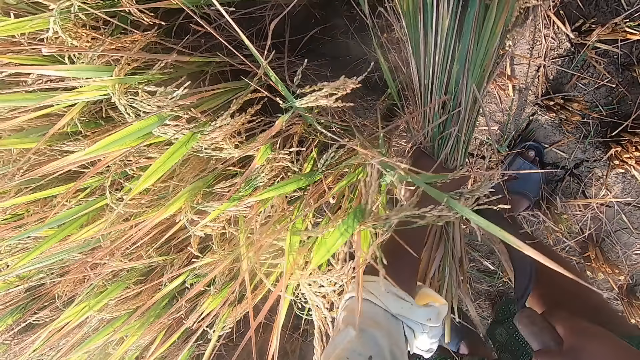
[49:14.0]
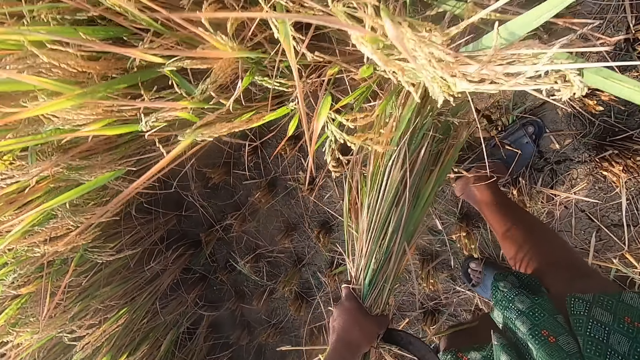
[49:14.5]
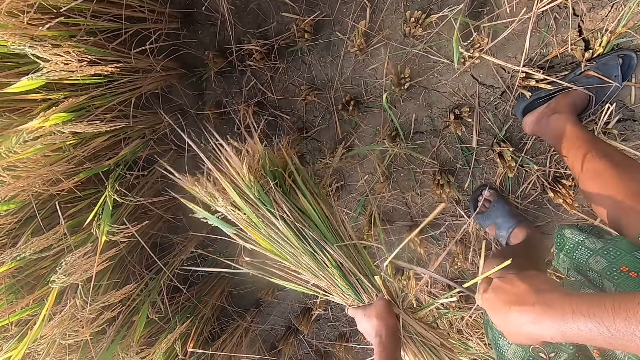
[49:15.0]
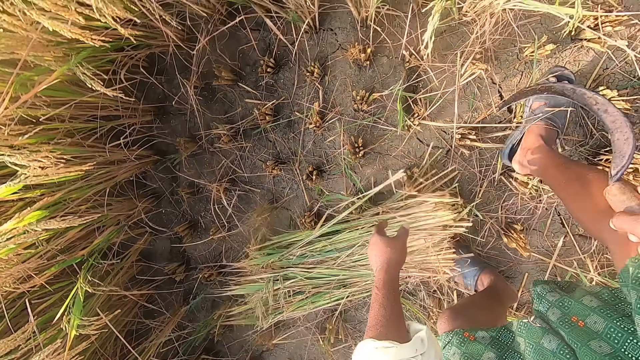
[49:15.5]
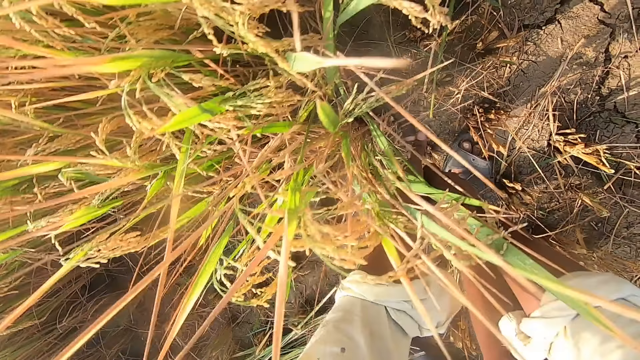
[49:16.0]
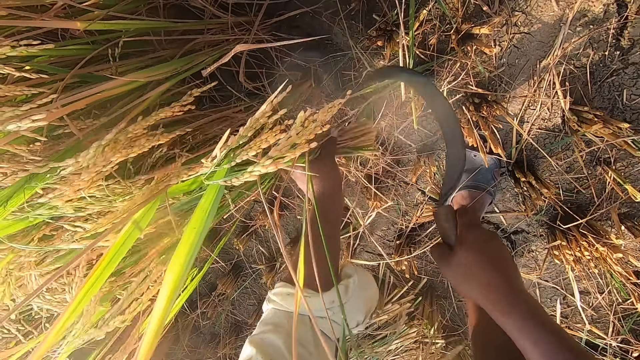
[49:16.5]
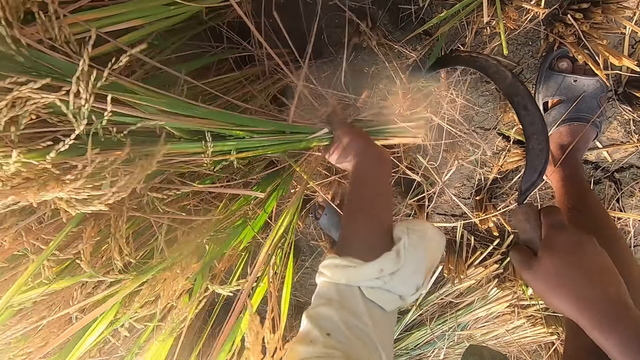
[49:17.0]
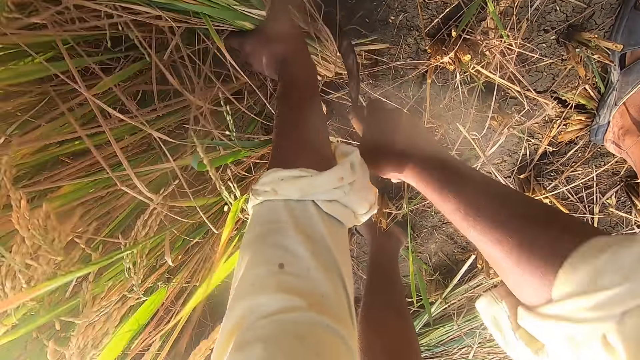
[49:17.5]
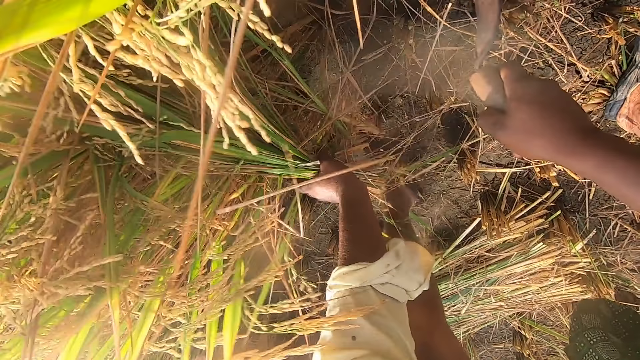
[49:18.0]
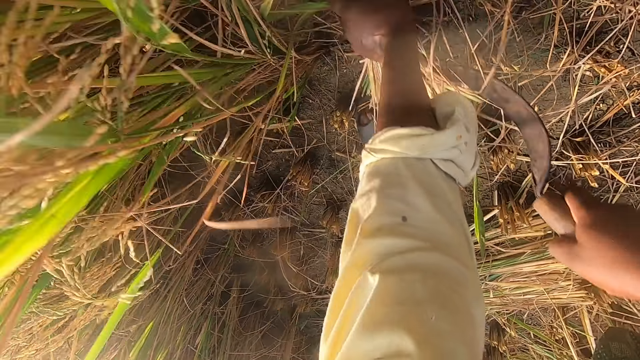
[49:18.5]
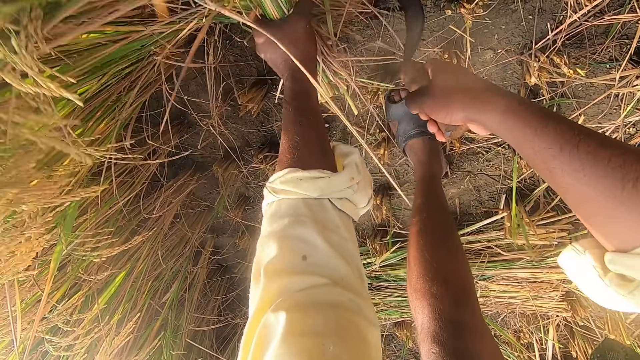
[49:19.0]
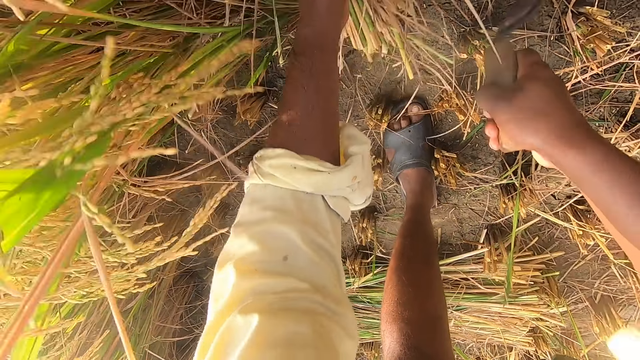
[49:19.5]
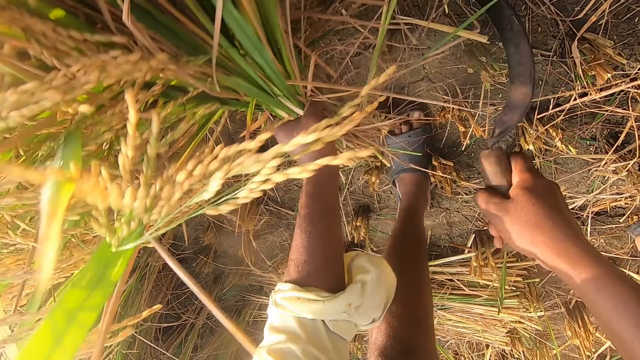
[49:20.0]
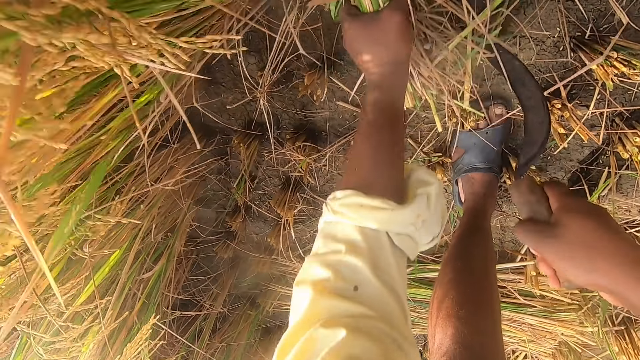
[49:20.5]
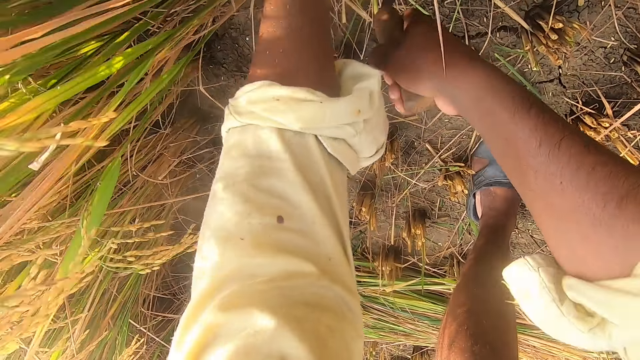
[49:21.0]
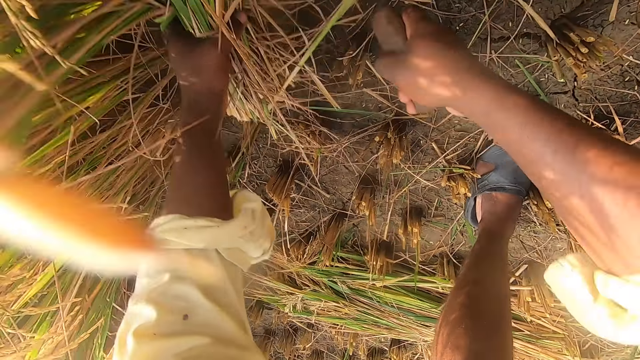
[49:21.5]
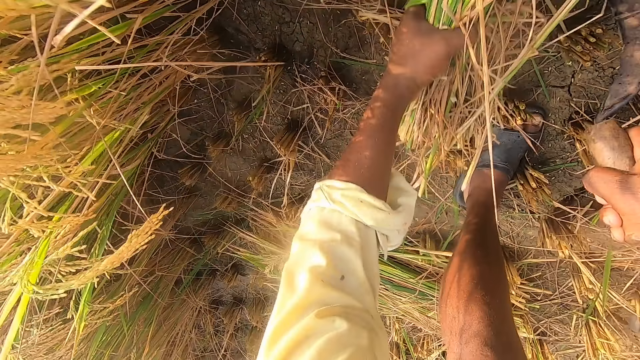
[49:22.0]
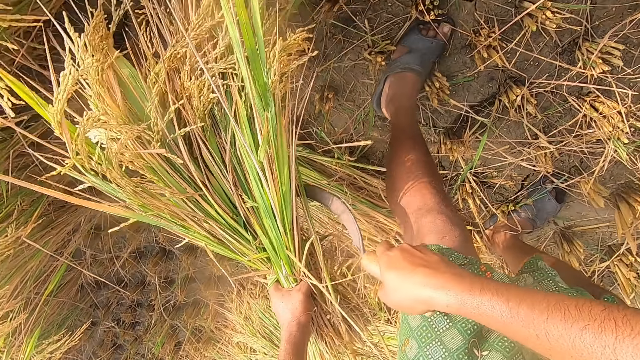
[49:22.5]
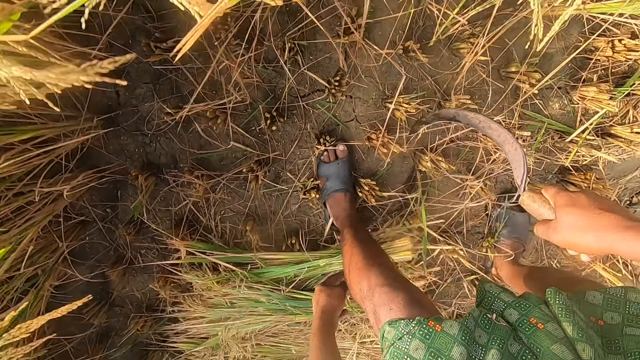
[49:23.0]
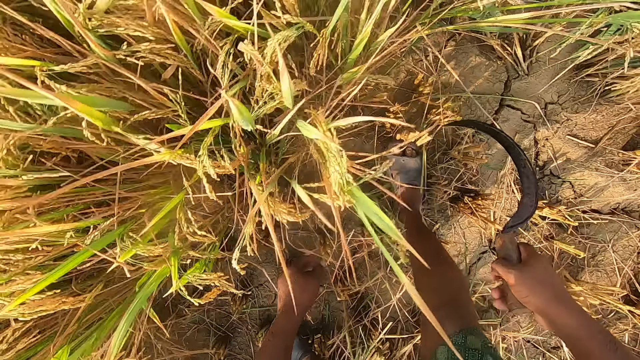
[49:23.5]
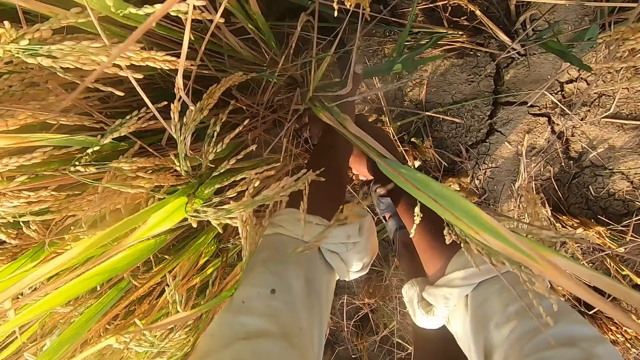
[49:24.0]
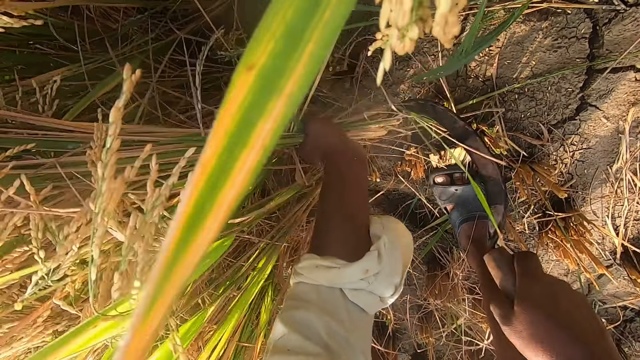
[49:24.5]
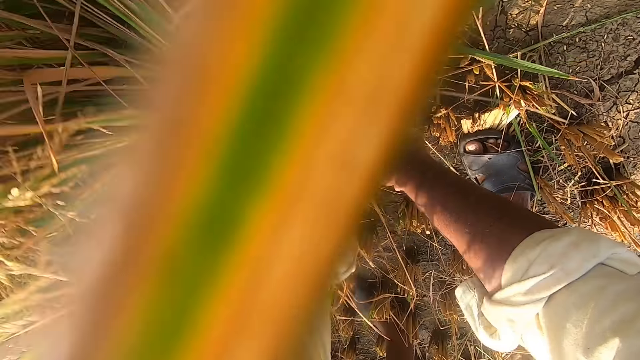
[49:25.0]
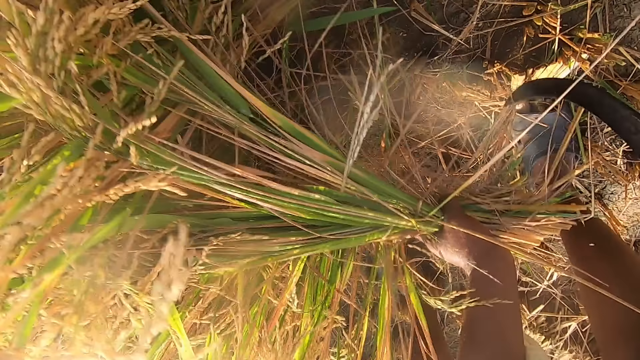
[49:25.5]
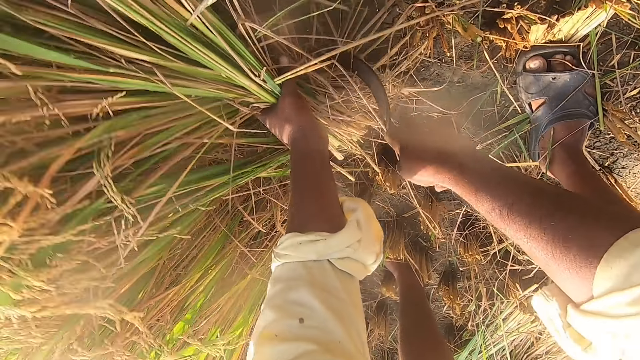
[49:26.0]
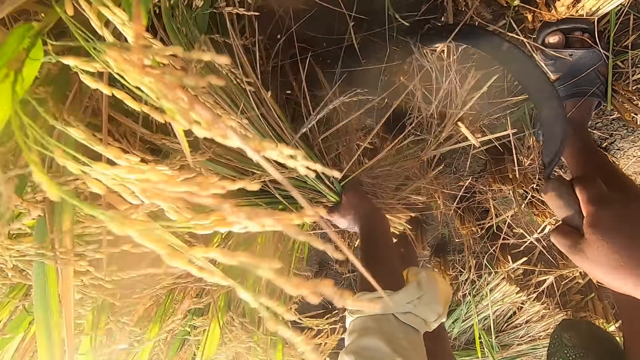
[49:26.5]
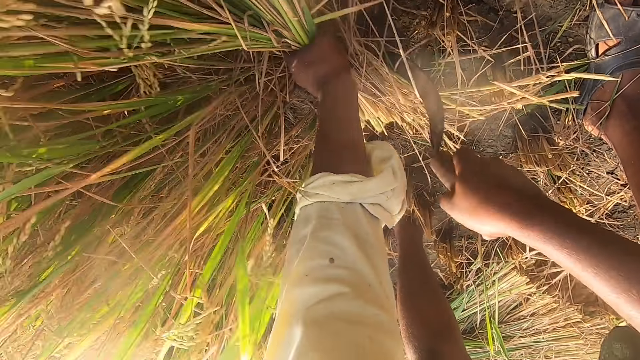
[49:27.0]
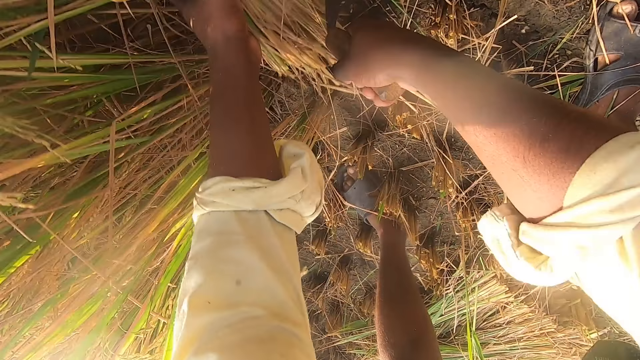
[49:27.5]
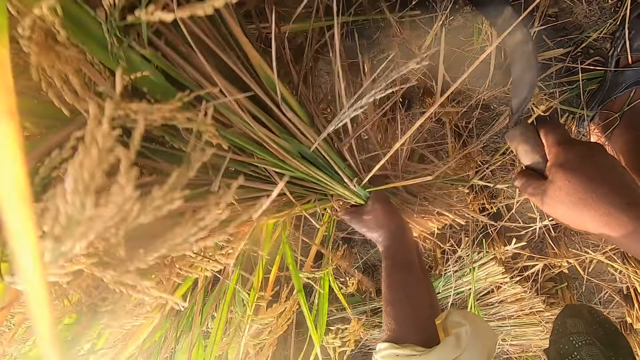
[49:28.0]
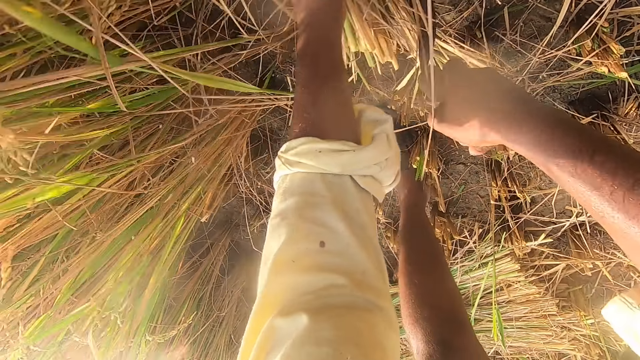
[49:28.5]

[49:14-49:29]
The camera wearer drops the bunch of hay or grass on the ground. They cut napier grass with a hand sickle tool. They drop the bunch of hay on the ground. They cut the napier grass with the hand sickle tool.

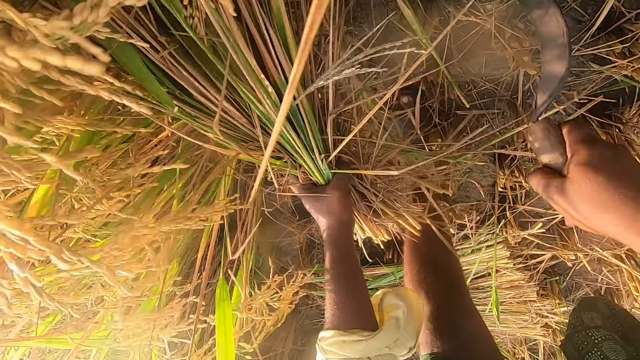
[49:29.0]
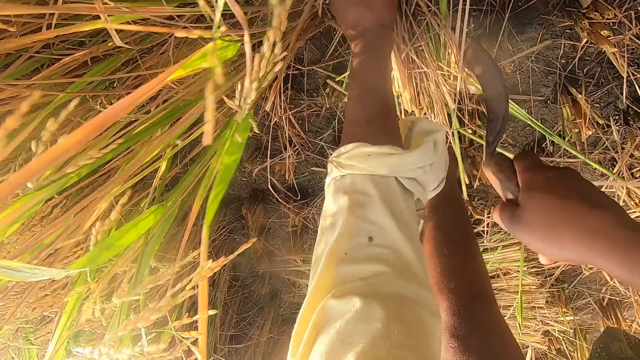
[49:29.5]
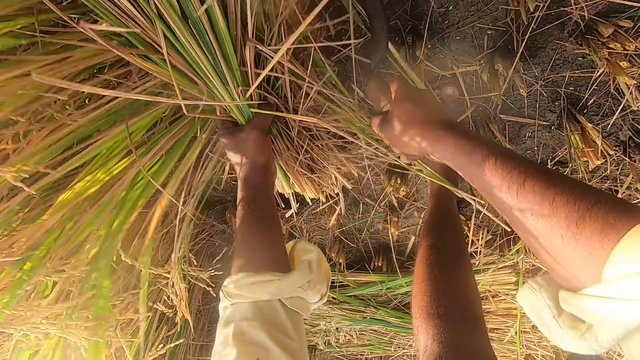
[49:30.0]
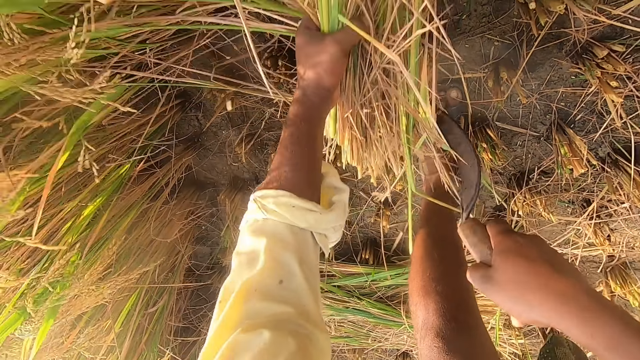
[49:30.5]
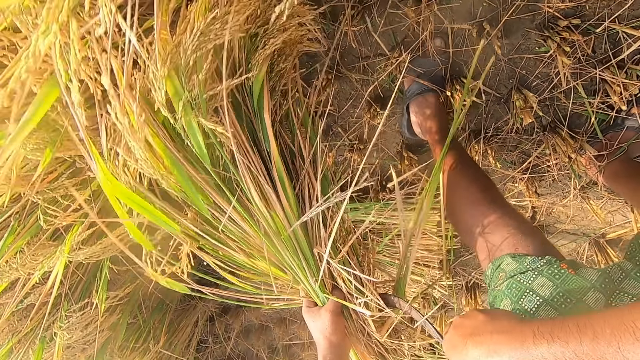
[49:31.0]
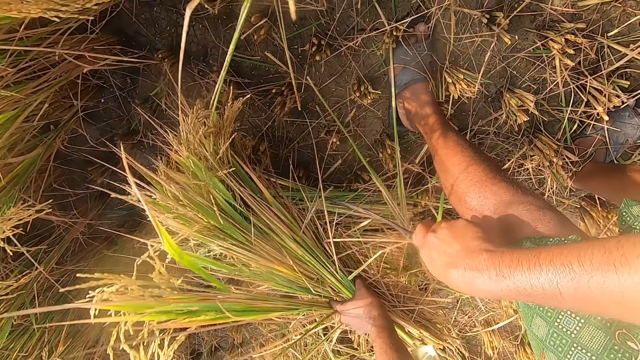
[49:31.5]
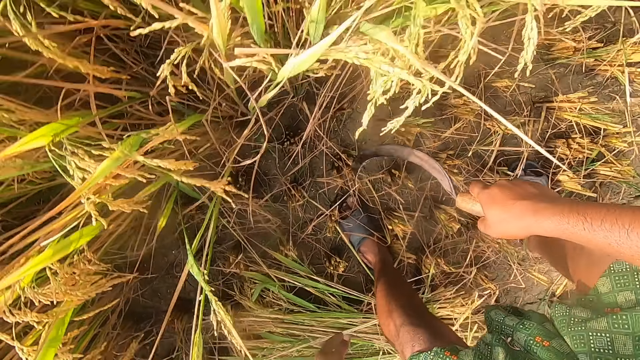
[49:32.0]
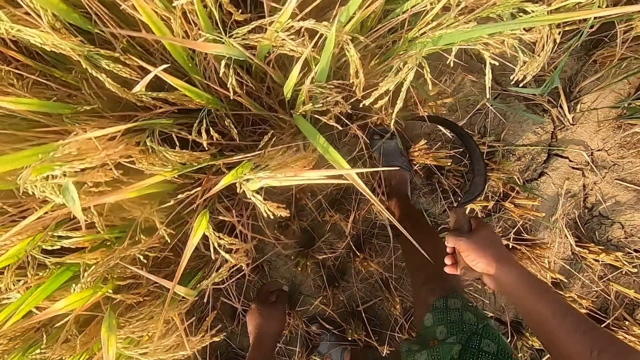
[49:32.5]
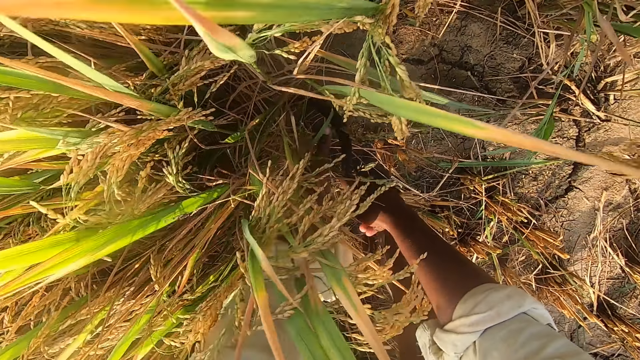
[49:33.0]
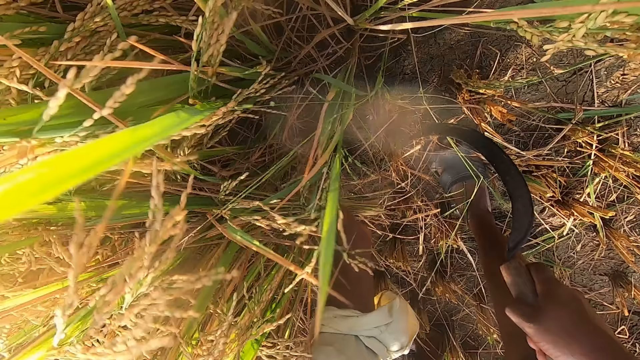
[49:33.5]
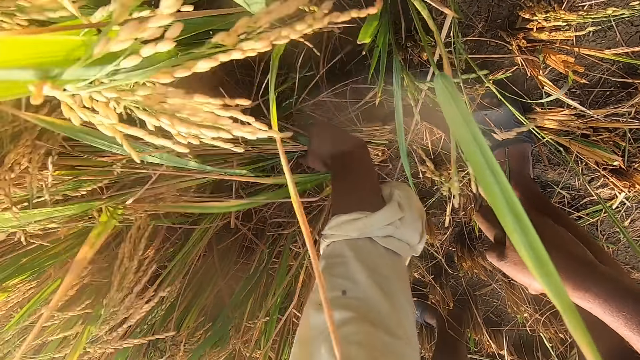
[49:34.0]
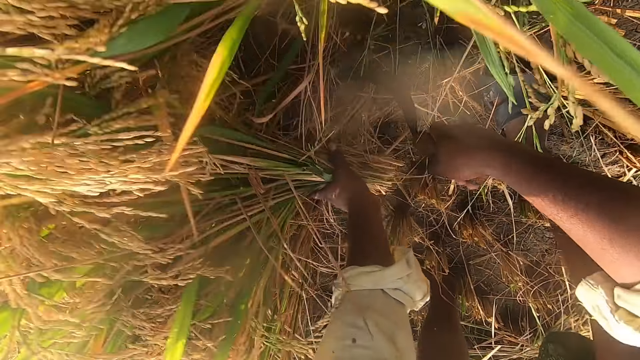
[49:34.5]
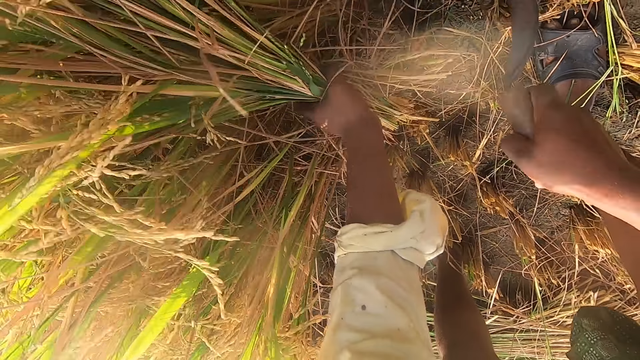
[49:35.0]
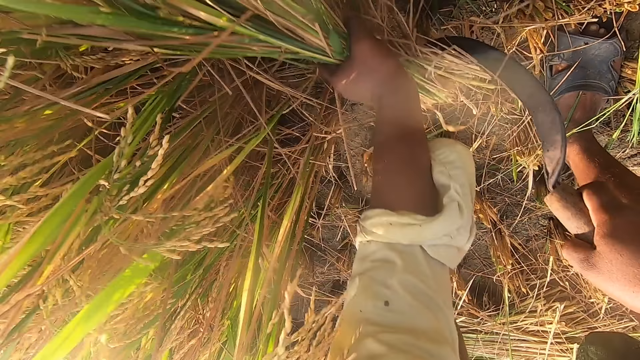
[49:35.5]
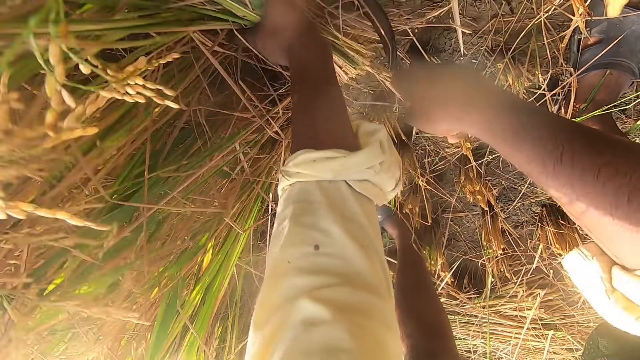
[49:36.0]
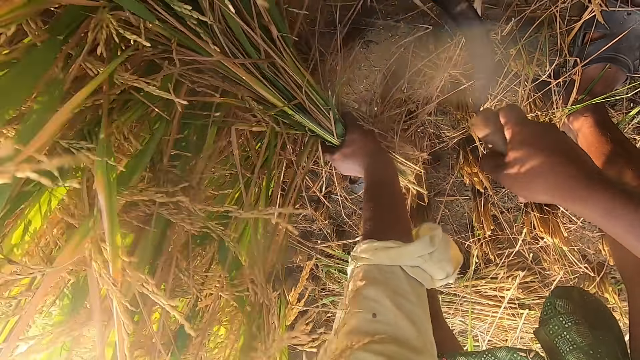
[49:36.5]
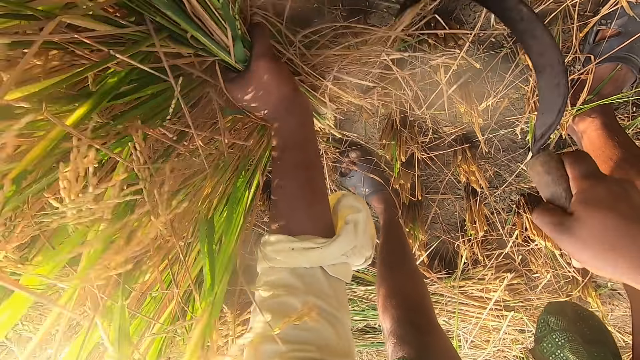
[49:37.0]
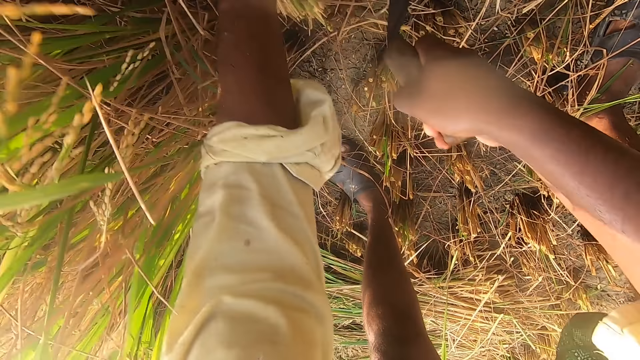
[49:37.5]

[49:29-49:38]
The camera wearer drops the bunch of hay or grass on the ground. They cut napier grass with a hand sickle tool.
